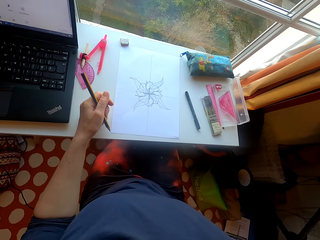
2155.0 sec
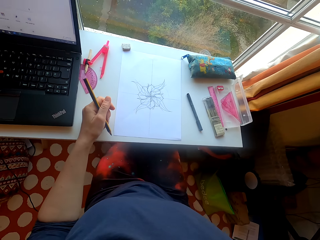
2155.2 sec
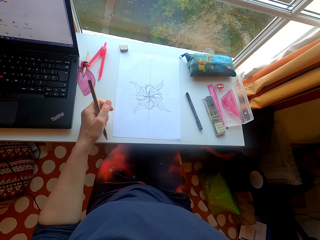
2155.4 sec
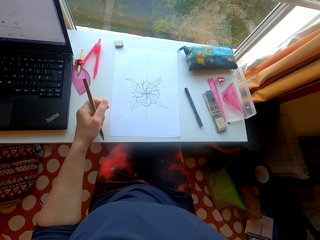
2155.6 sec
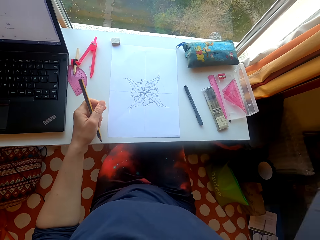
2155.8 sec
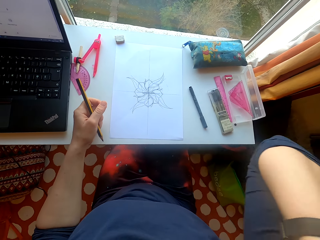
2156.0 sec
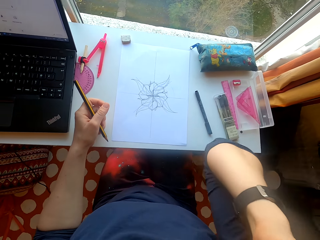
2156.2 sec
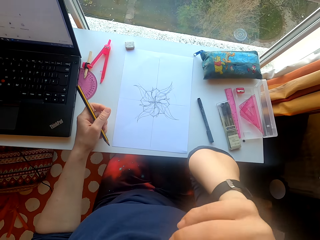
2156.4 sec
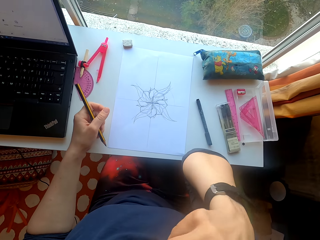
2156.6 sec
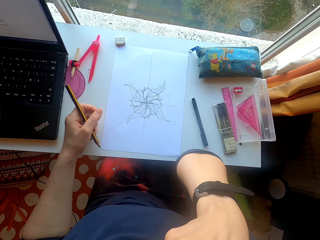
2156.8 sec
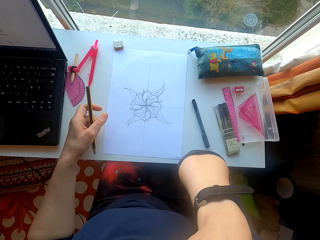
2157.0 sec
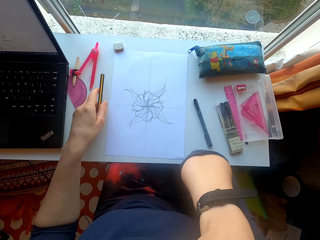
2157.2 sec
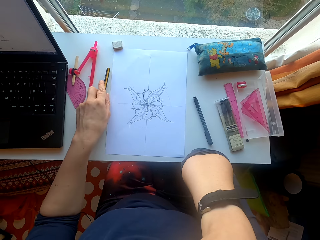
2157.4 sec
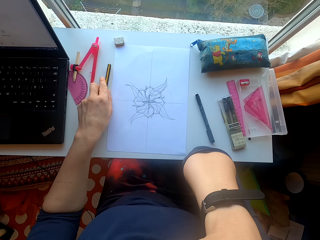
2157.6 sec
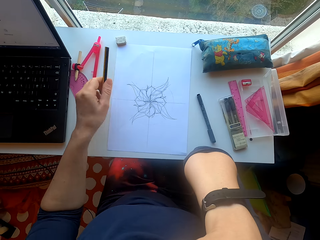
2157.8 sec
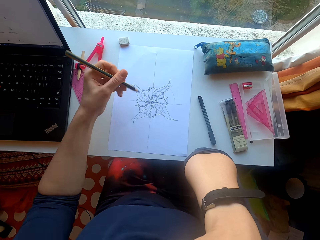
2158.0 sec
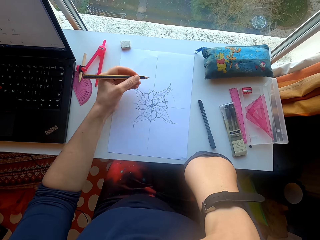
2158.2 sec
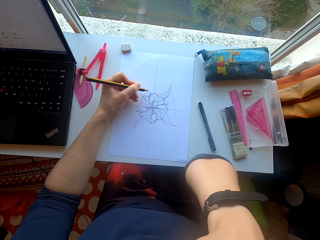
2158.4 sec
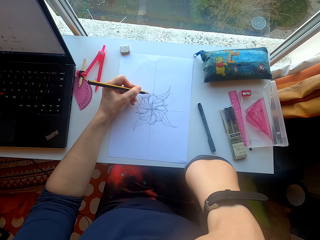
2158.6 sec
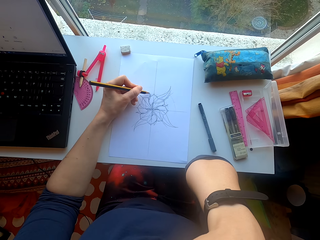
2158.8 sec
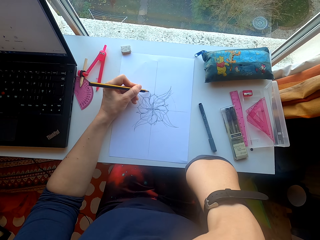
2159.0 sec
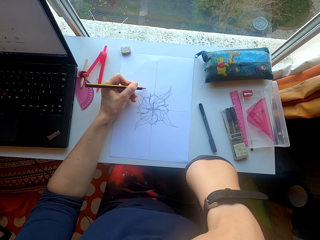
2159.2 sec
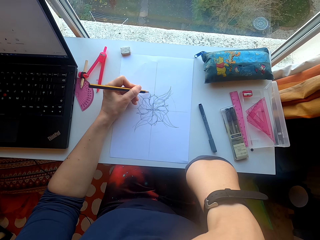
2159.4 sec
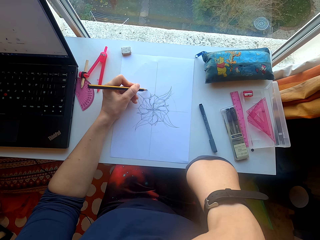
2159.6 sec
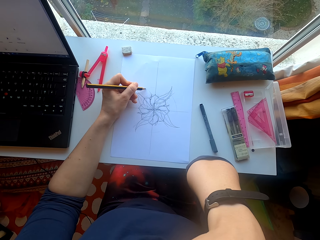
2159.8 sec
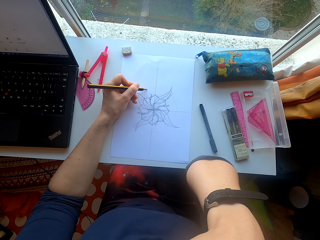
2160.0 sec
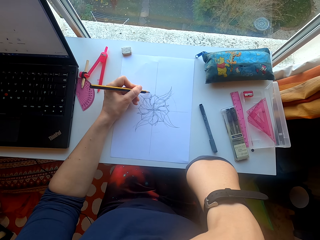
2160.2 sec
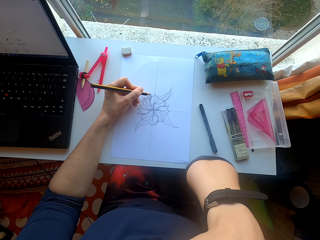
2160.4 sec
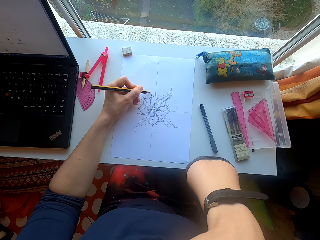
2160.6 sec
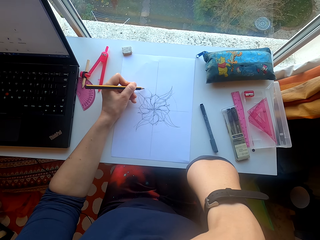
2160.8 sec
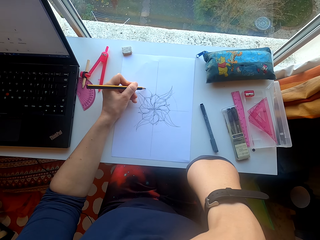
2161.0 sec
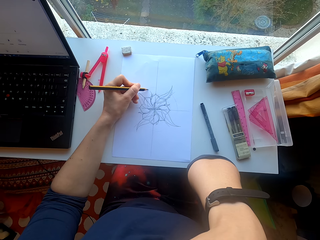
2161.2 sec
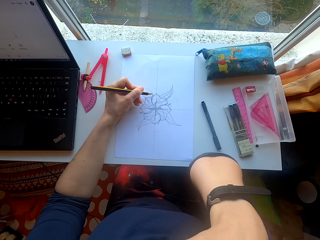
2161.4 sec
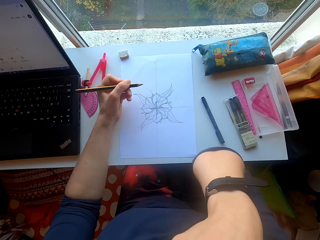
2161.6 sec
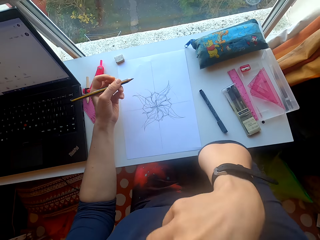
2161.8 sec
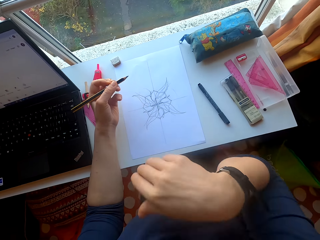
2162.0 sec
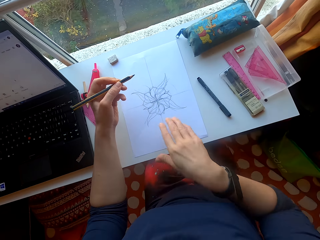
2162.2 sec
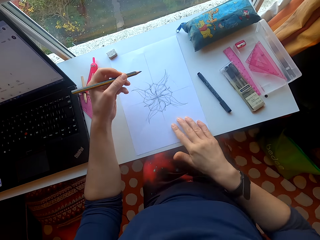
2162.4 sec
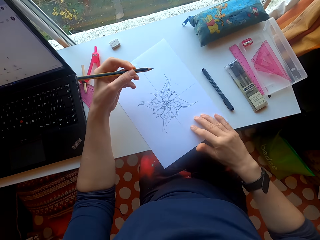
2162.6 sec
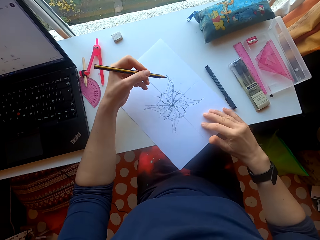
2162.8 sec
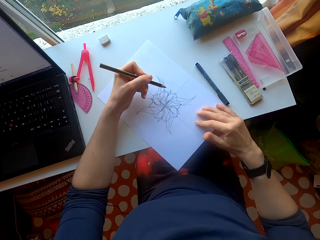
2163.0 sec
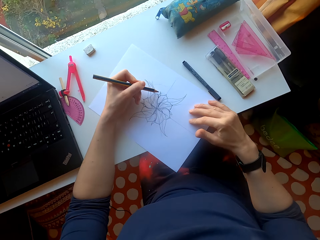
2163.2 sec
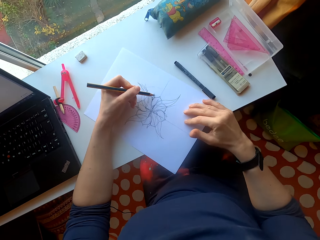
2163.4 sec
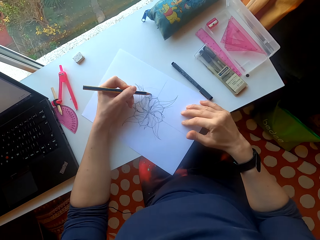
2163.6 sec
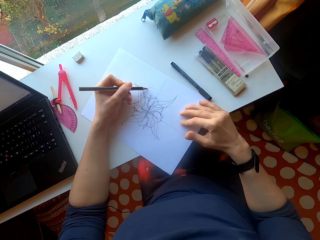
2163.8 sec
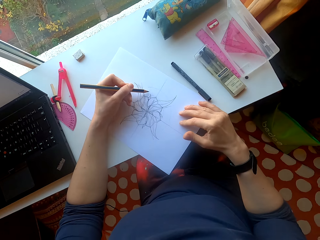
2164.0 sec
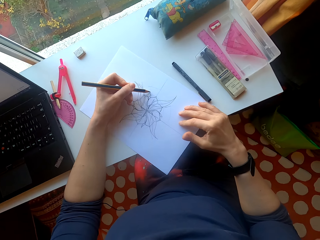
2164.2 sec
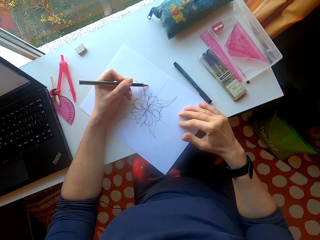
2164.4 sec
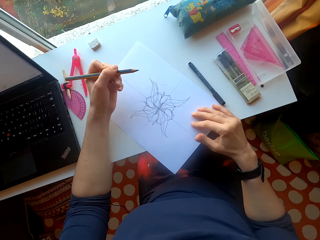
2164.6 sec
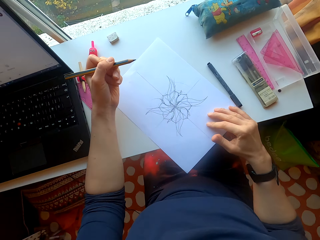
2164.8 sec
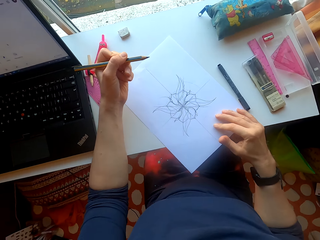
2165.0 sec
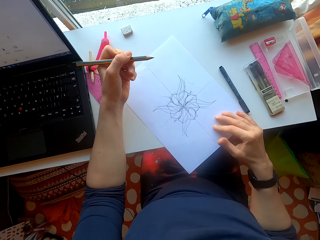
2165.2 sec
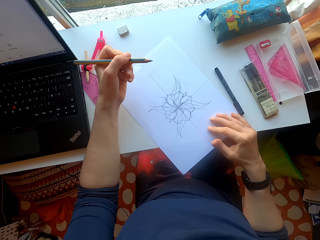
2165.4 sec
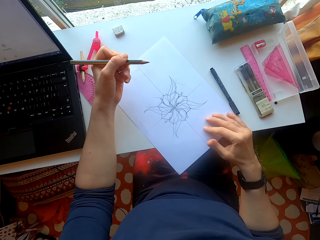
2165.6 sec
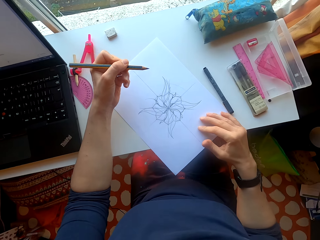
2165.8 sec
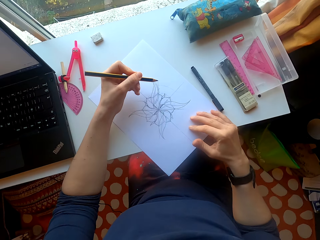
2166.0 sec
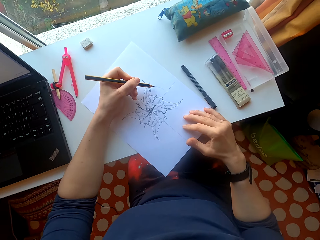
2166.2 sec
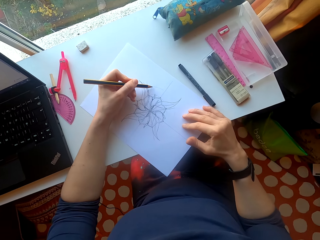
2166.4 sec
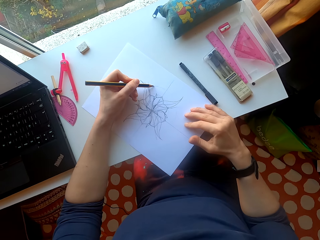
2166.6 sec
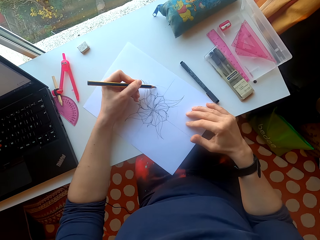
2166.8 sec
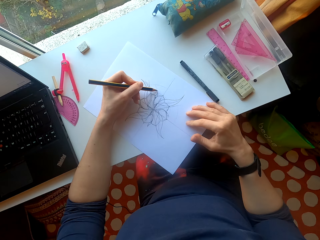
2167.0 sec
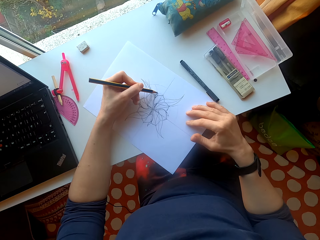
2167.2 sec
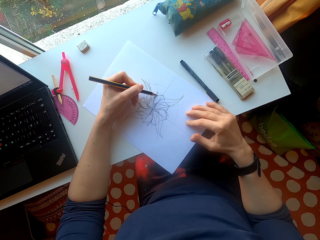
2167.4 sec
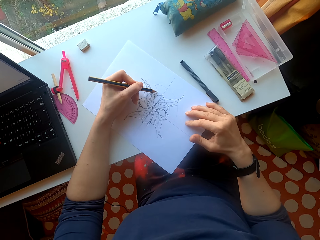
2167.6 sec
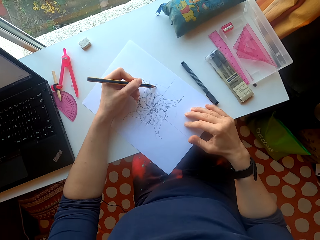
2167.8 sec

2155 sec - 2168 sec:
The camera wearer puts the pencil on the table. They draw on the sheet of paper. They touch the sheet of paper. They draw on the sheet of paper.

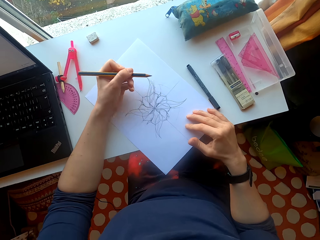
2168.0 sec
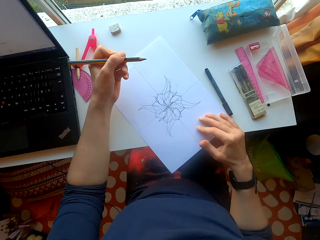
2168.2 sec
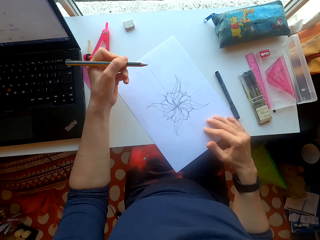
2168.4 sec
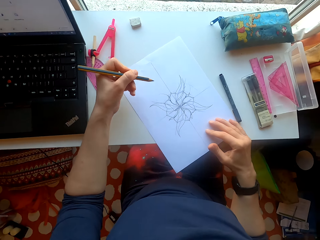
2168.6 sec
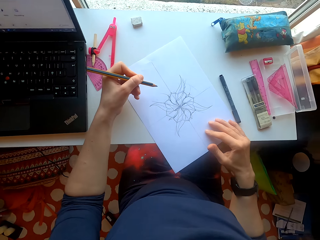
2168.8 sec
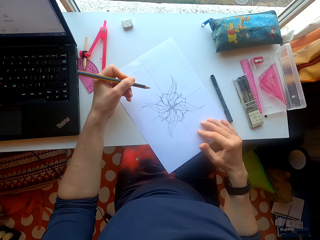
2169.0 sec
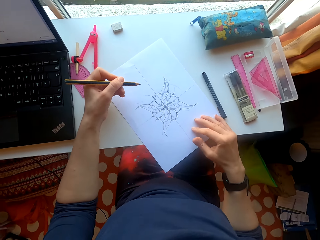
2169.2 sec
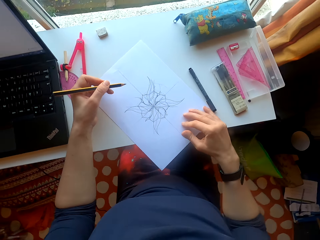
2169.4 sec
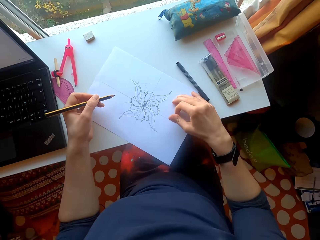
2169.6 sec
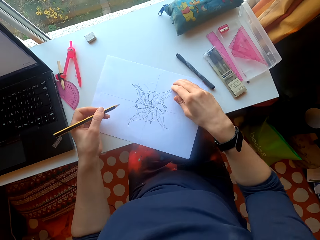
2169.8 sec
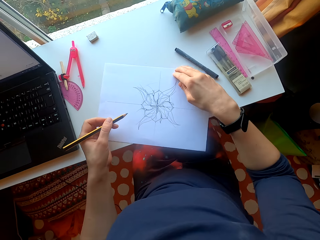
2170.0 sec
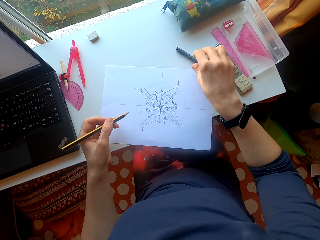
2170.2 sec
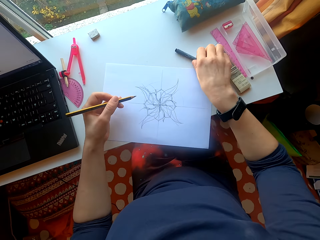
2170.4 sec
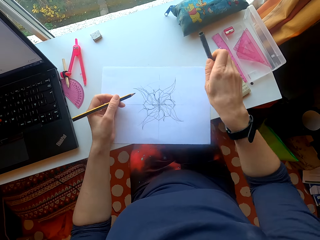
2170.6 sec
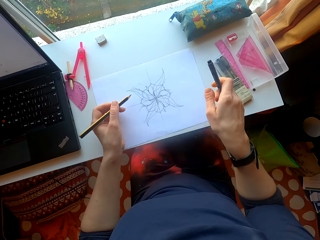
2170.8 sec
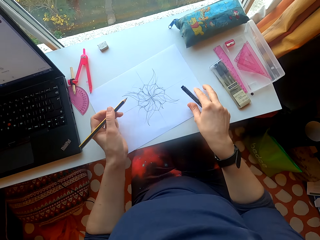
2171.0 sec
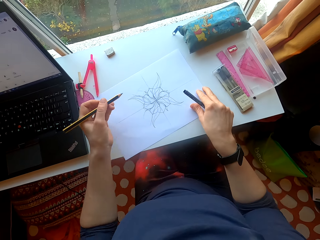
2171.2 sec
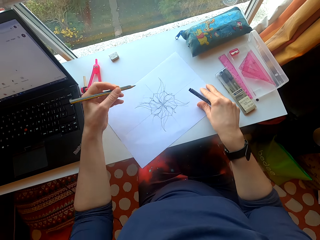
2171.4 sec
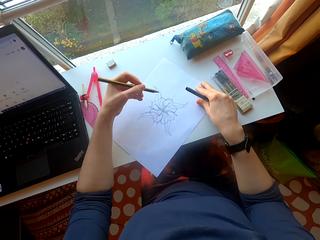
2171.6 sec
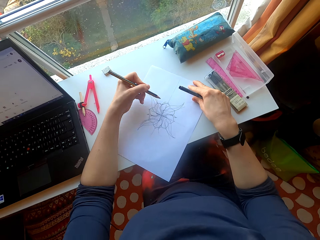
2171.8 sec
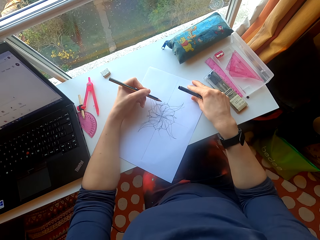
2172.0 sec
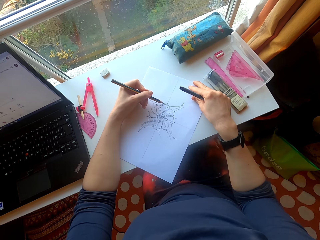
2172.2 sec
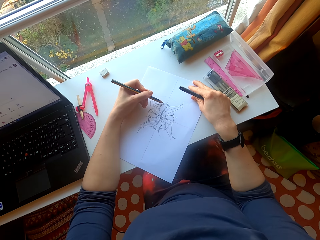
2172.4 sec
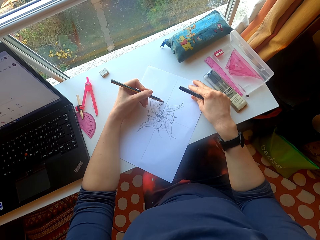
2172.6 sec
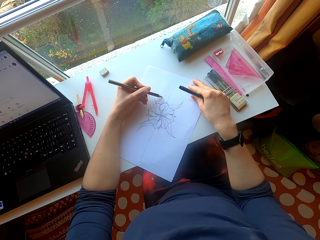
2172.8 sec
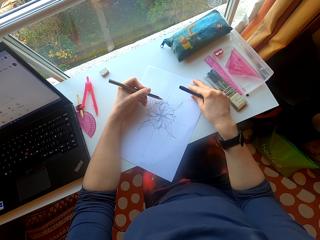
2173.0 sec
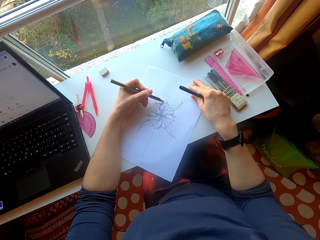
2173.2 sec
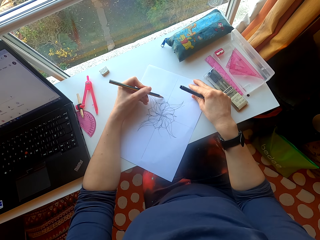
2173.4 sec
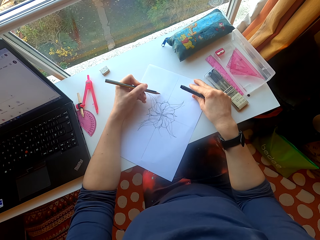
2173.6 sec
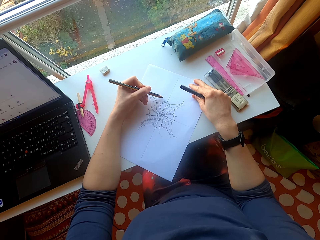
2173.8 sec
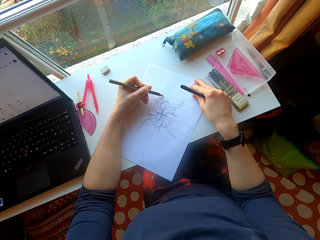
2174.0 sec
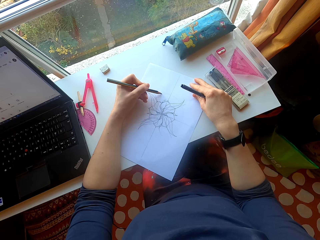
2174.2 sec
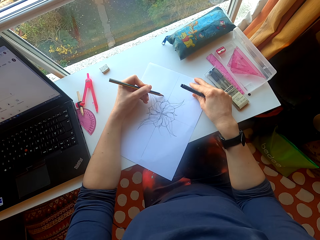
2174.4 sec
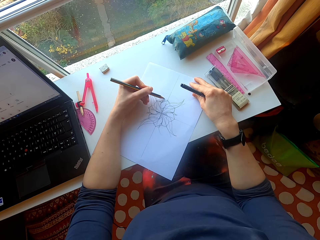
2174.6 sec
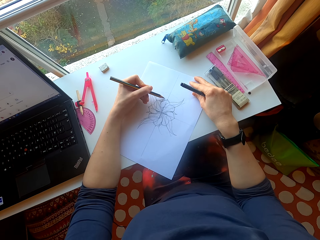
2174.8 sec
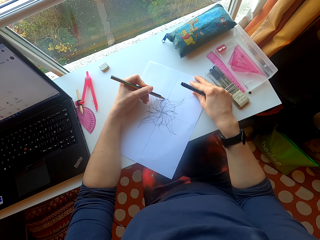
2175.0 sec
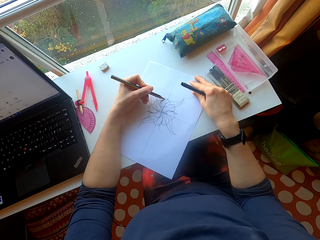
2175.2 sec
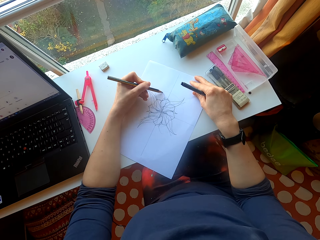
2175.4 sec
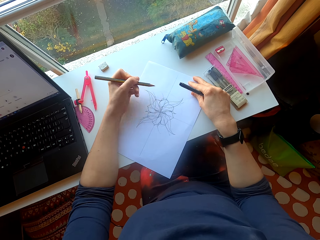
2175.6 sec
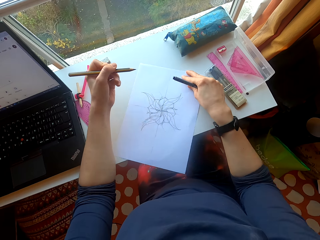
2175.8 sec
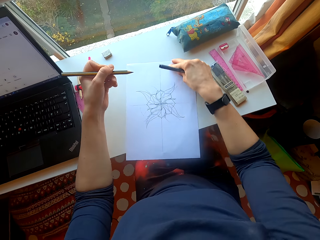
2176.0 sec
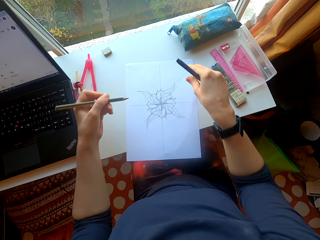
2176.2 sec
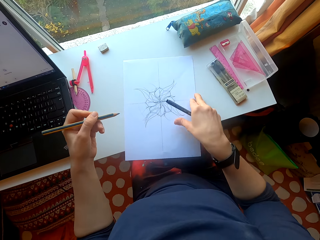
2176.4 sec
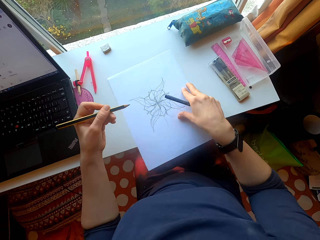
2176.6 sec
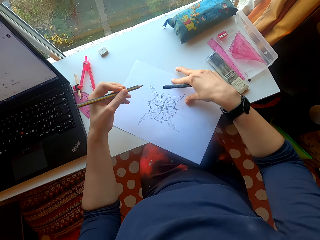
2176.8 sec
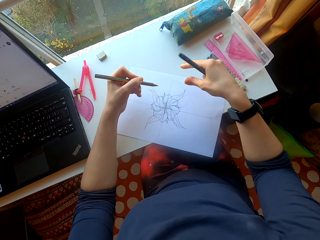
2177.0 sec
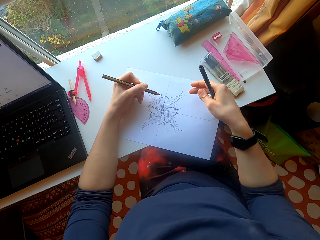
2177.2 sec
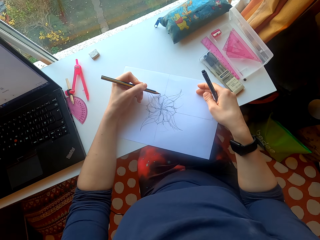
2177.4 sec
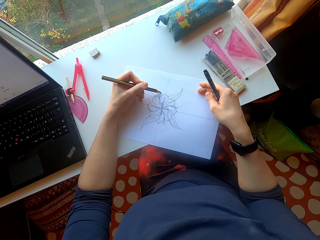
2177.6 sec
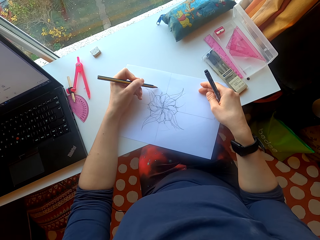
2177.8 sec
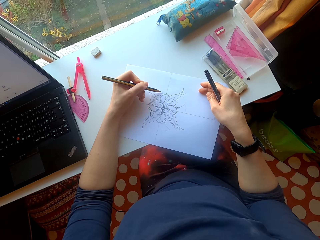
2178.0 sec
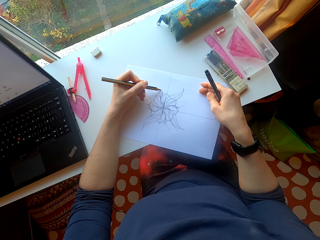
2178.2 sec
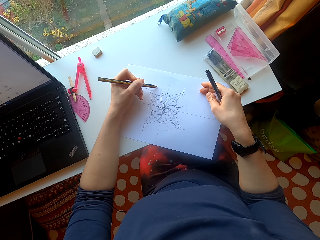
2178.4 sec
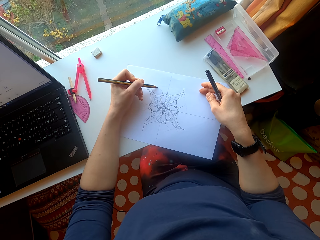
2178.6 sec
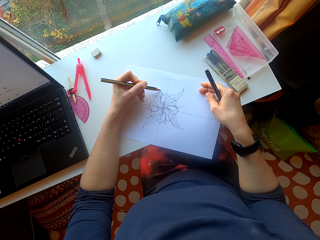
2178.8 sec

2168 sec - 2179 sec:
The camera wearer picks up the pen. They draw on the sheet of paper. They draw on the sheet of paper again.
